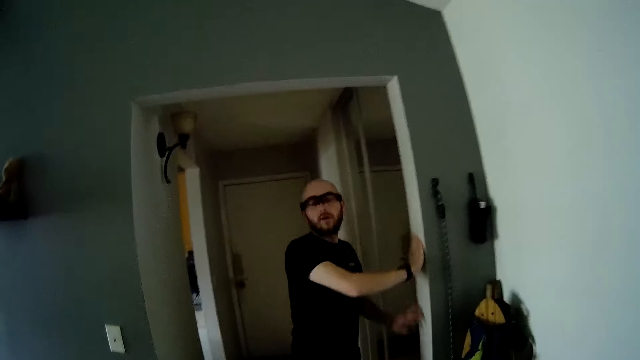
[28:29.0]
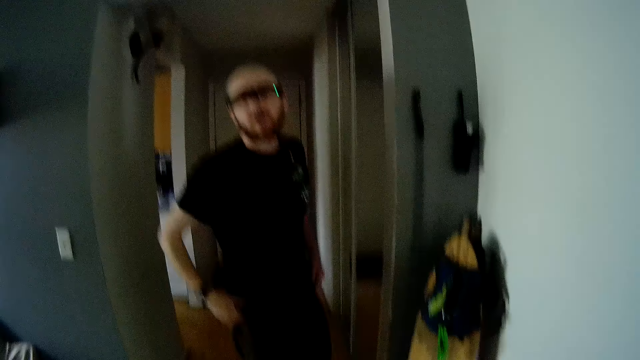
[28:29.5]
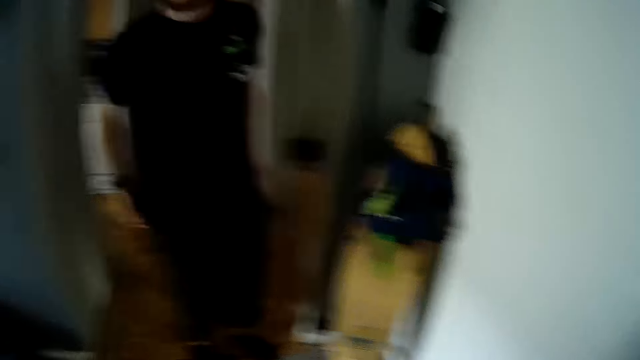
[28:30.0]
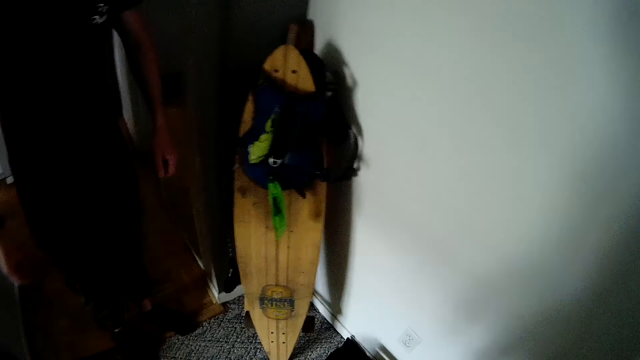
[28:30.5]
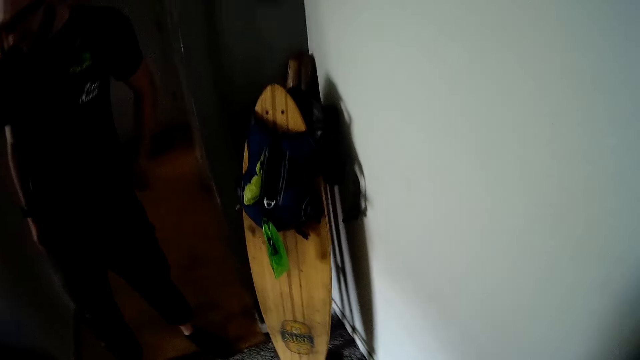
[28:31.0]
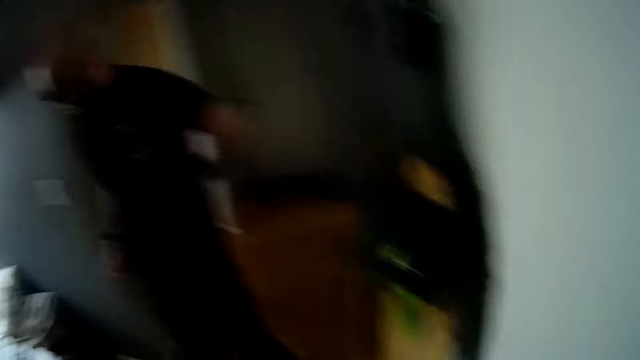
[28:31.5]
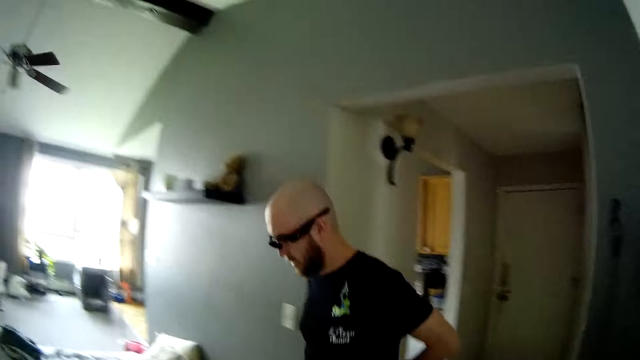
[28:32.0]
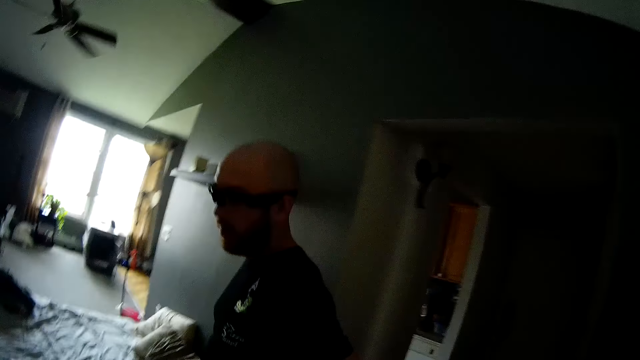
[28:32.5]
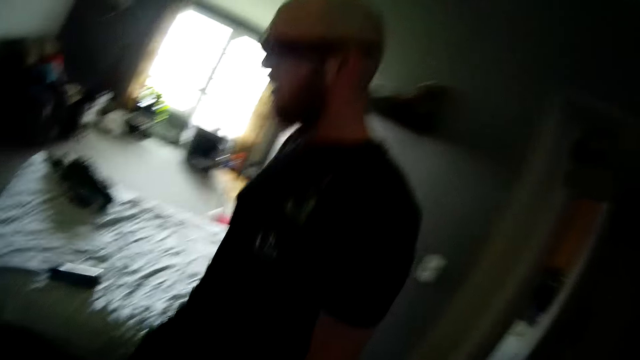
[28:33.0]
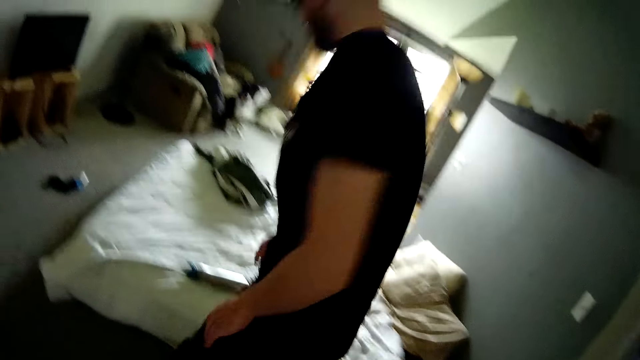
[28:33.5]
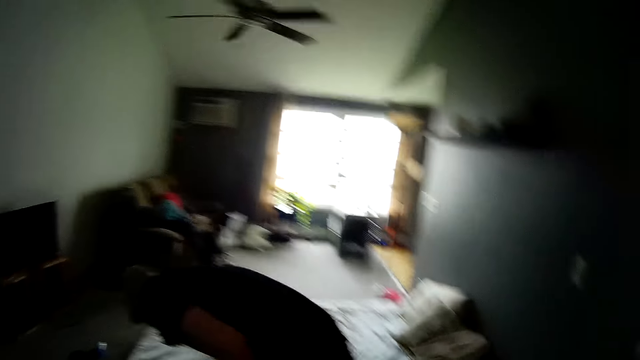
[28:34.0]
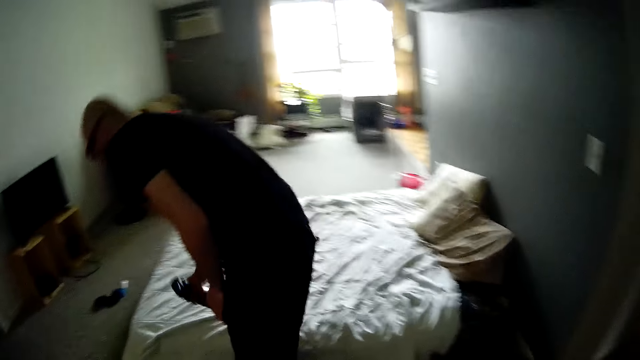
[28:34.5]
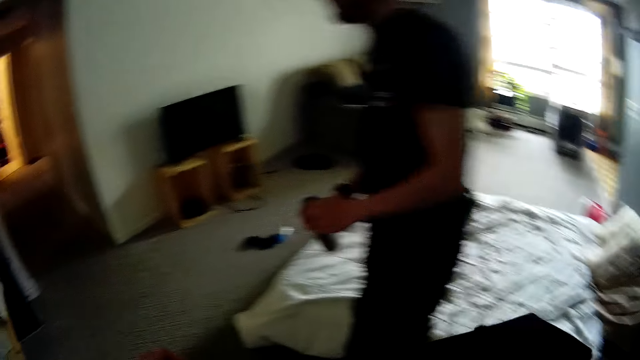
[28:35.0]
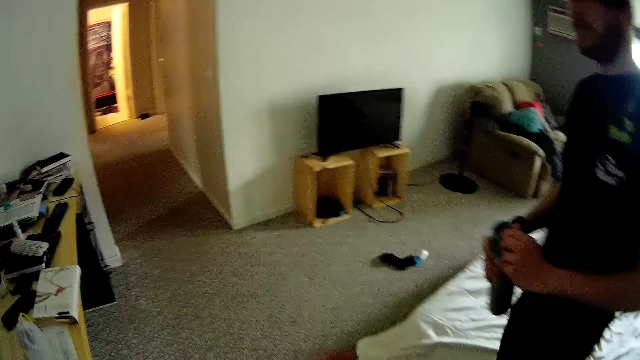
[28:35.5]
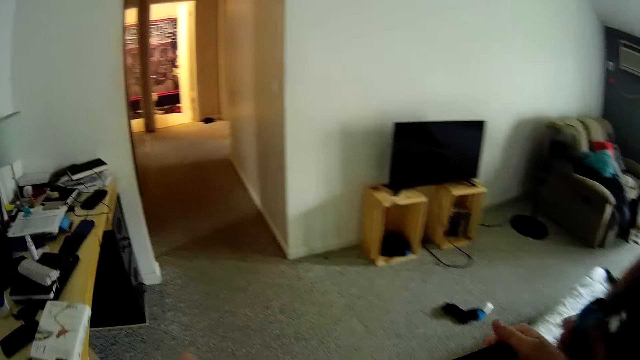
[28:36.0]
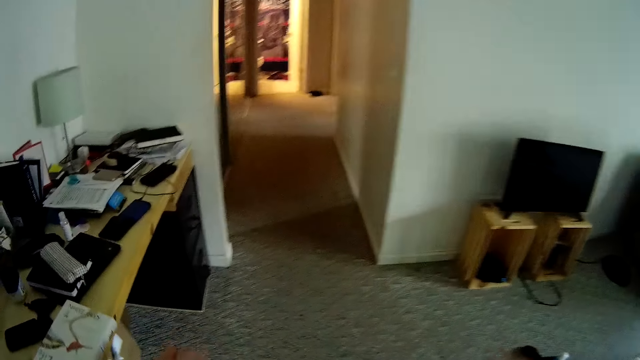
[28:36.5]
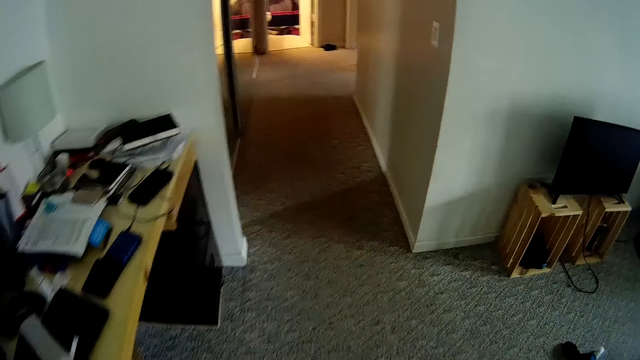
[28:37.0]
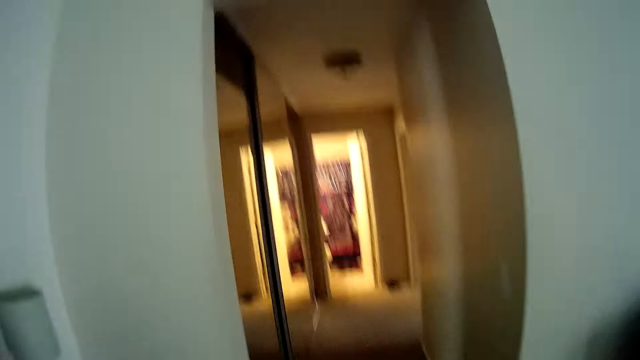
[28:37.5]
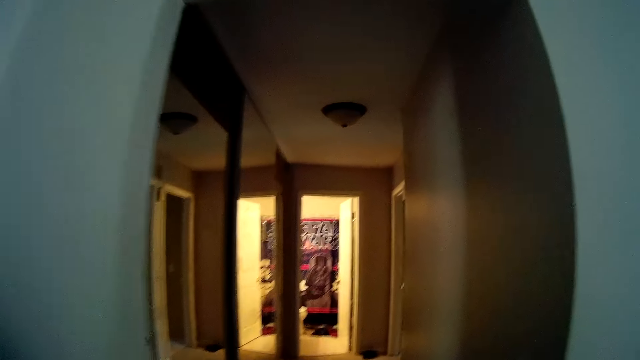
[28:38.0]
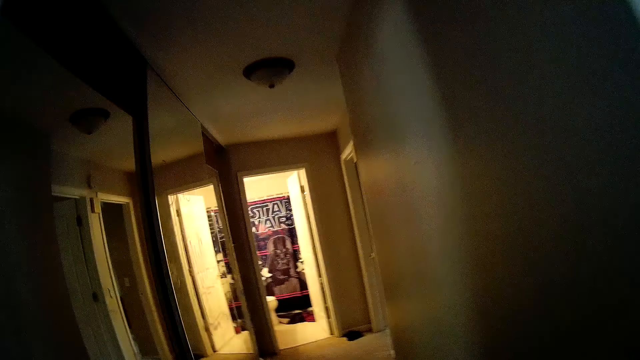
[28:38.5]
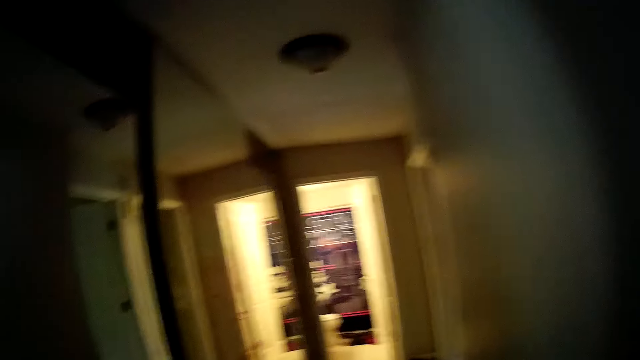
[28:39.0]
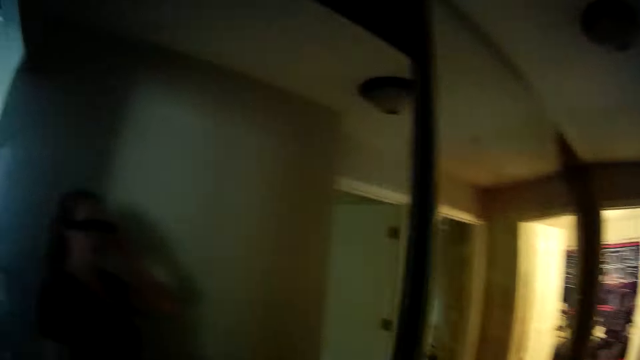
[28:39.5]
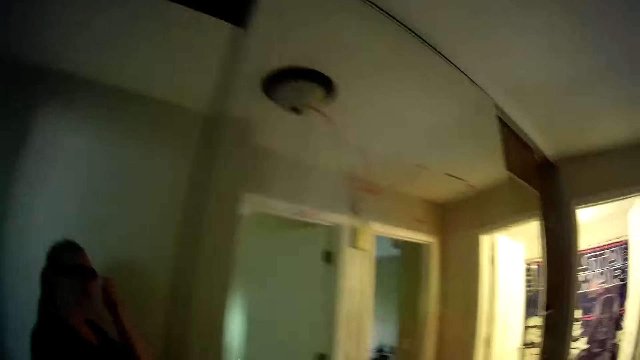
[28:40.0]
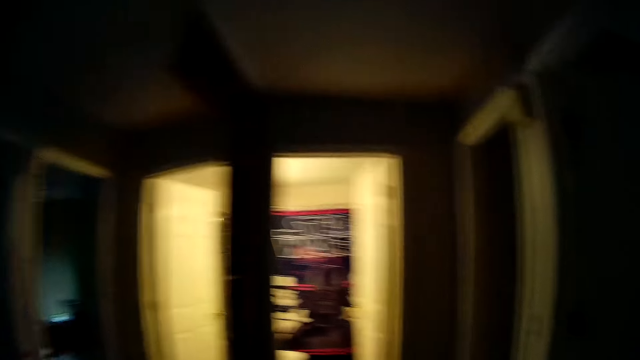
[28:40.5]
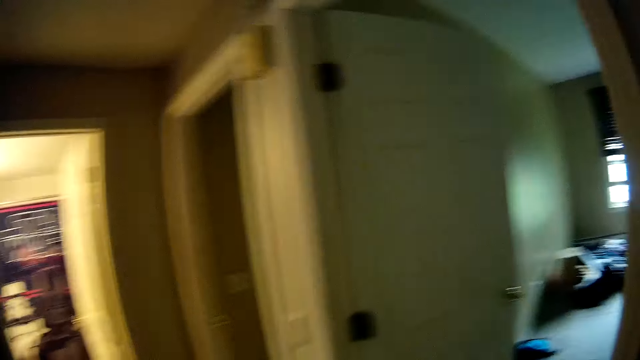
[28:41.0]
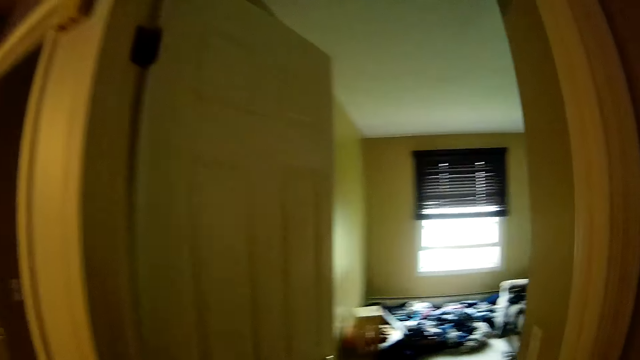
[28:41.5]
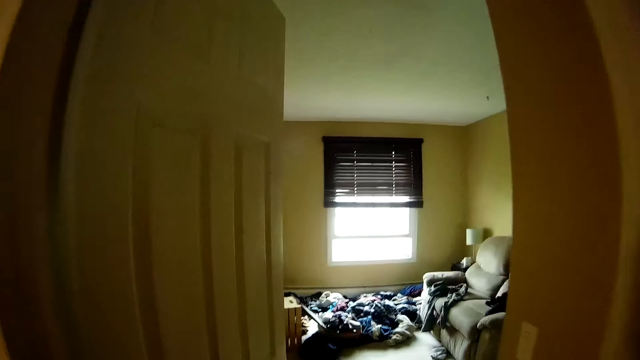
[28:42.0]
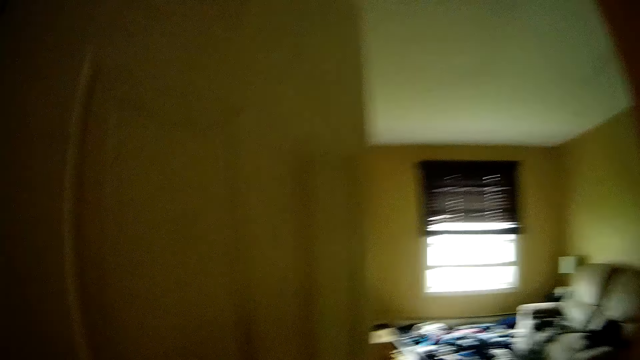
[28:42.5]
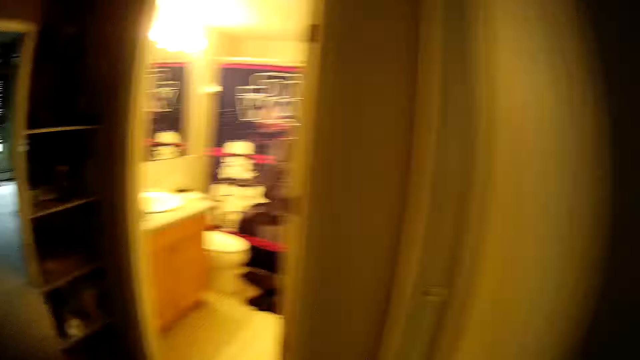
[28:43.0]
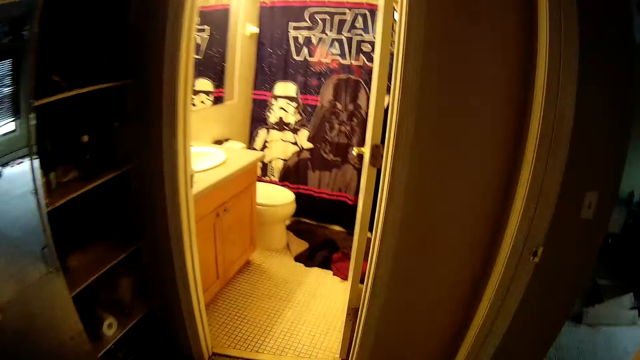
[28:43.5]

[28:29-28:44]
The man converses with the camera wearer. The man adjusts his top with both hands, touches his clothes, lowers his hands, looks around, walks around the room and bends. He picks up a water bottle from the bed with both hands. He stands up and opens the bottle with his left hand. The camera wearer walks to the toilet from the bedroom. She adjusts her glasses with her left hand. Another person adjusts goggles. The camera wearer walks around.

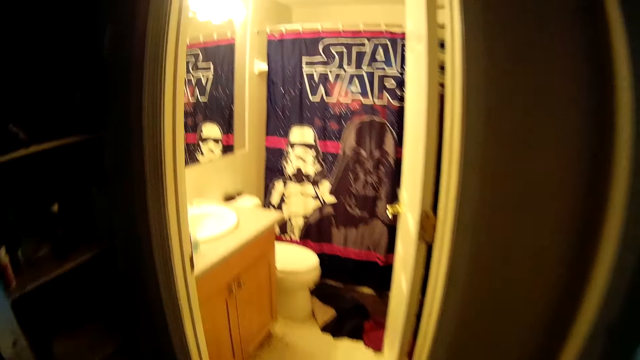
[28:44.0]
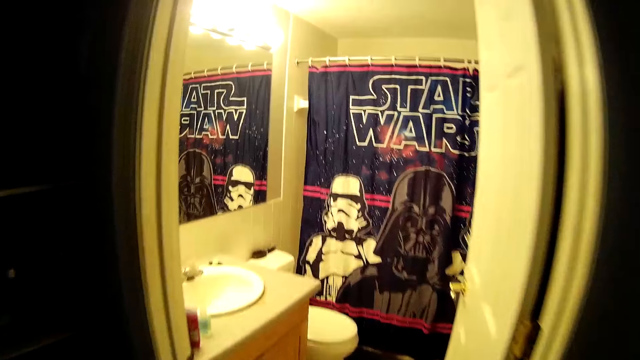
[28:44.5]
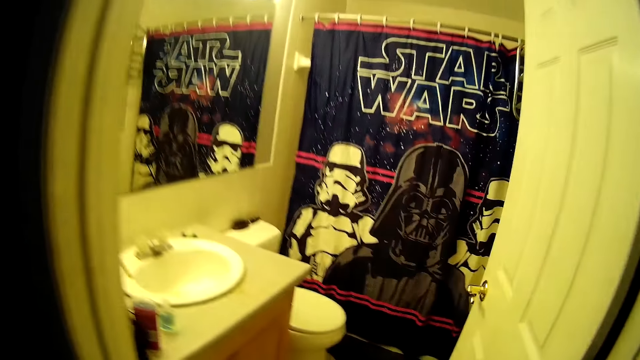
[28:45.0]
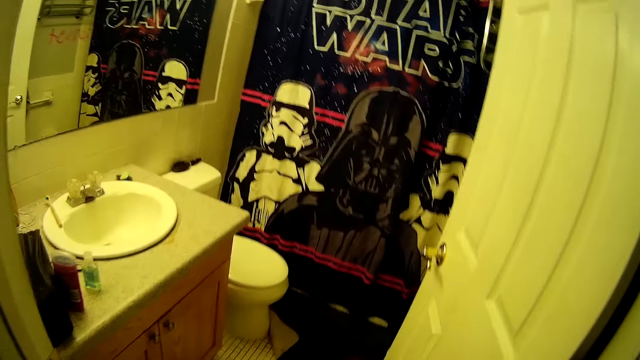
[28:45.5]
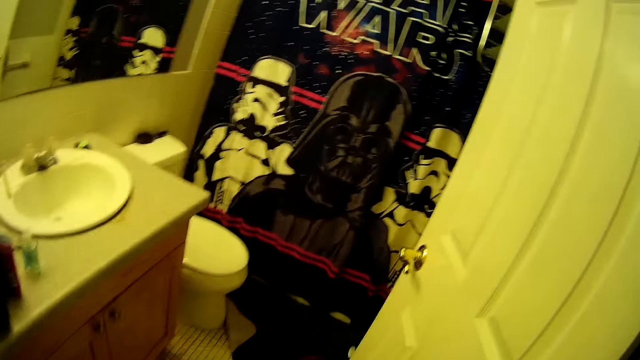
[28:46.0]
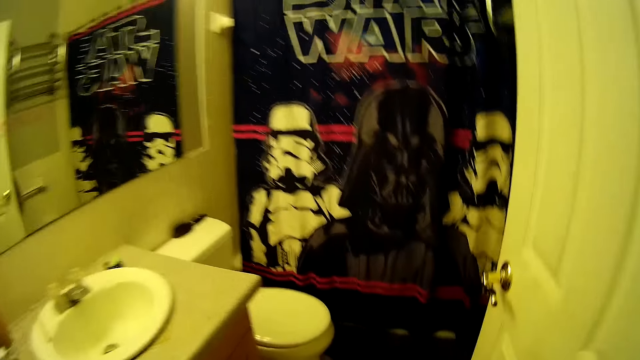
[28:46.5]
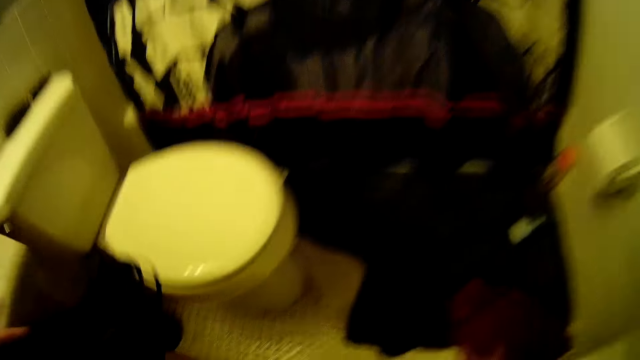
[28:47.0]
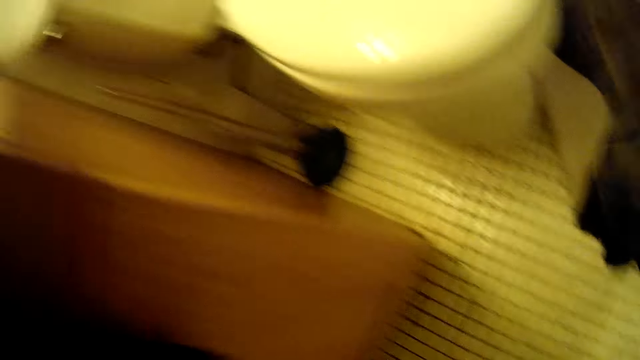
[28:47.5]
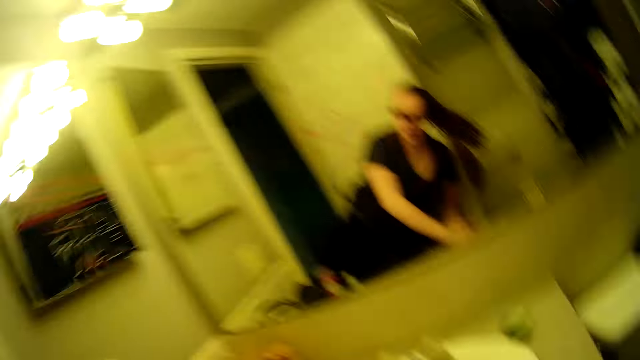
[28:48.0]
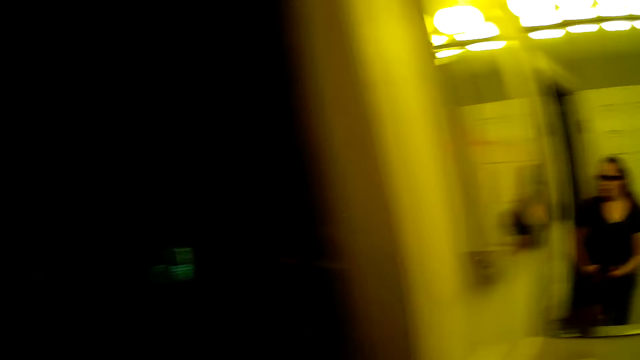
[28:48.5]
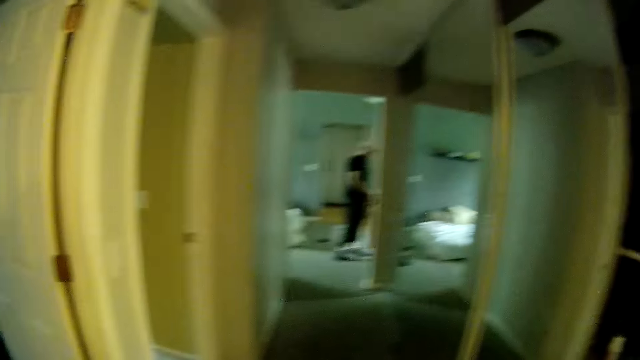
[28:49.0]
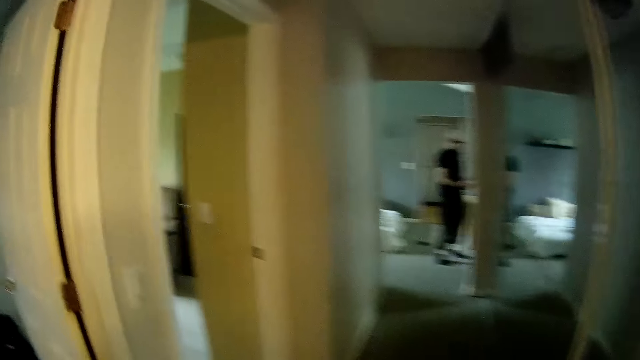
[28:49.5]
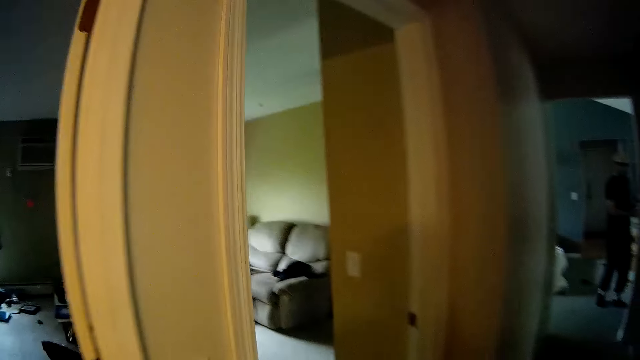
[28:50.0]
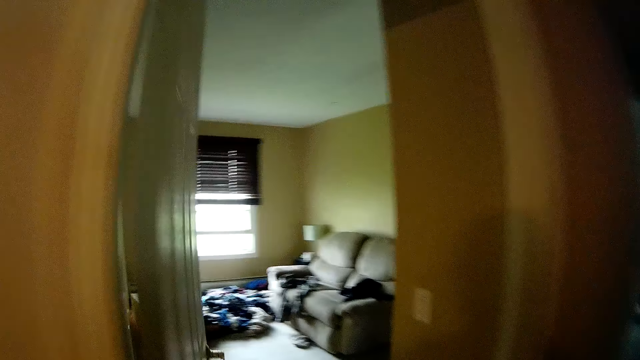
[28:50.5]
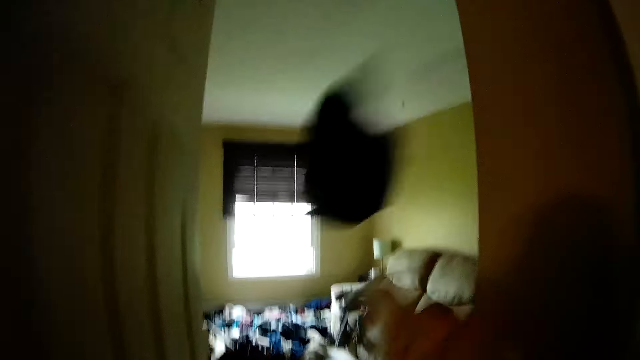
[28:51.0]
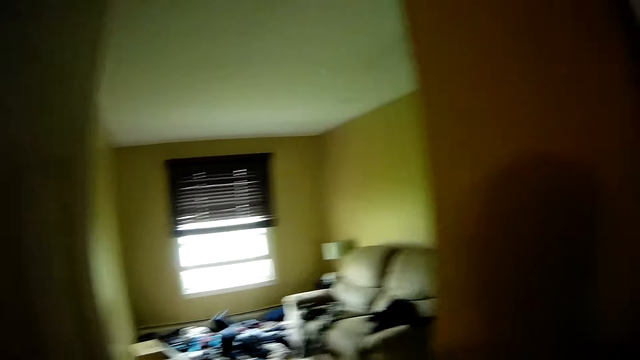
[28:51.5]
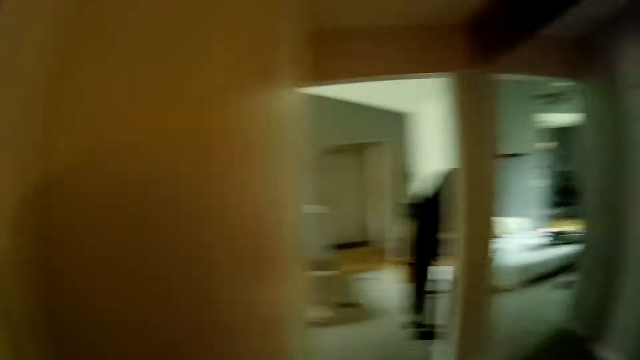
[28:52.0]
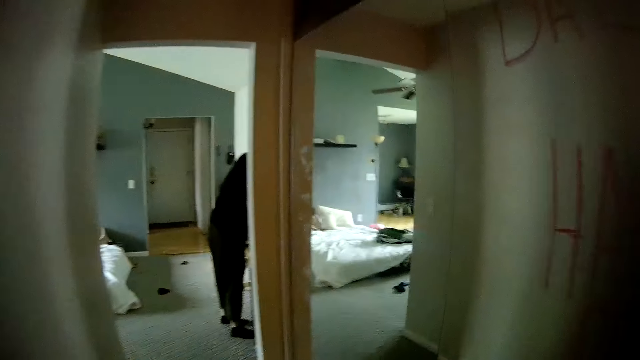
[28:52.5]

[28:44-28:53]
The camera wearer walks in a bathroom. She rests her left hand on a basin slab in the toilet. She grabs a cloth from the floor of the toilet with her right hand. She looks around, holds the cloth with both hands and walks to the laundry room from the toilet. The man adjusts the wristwatch on his right hand with his left hand. The camera wearer flings the cloth through the door on the pile of fabrics on the mat with her right hand. She walks to the bedroom from the laundry room and turns around.
